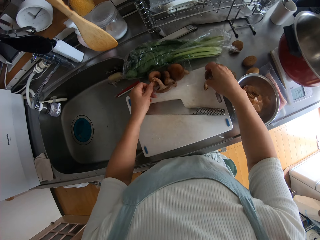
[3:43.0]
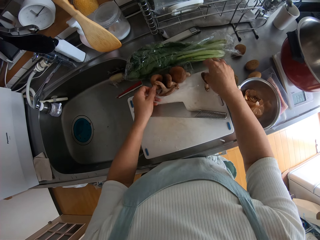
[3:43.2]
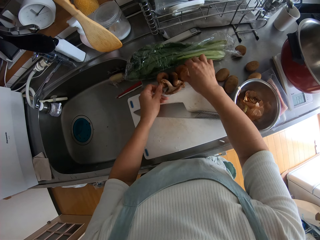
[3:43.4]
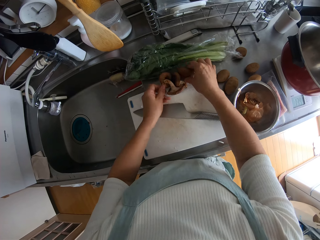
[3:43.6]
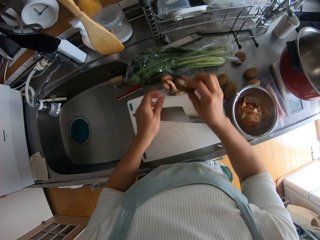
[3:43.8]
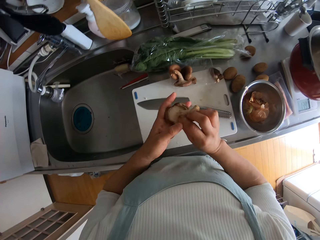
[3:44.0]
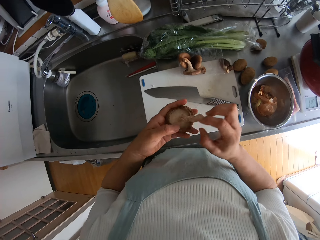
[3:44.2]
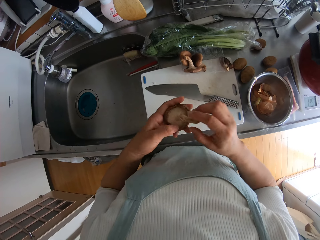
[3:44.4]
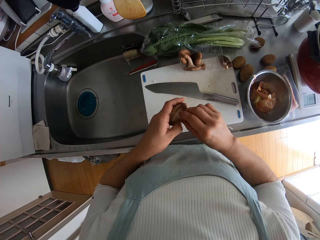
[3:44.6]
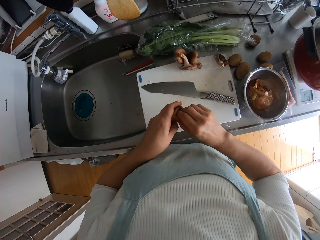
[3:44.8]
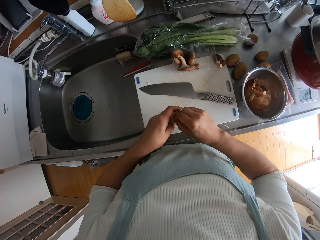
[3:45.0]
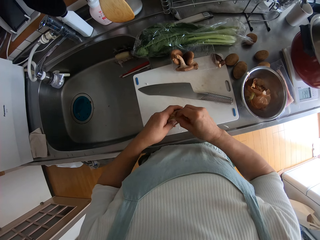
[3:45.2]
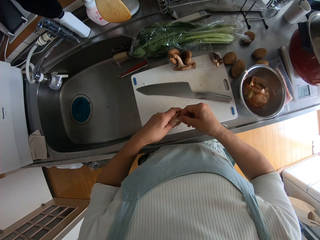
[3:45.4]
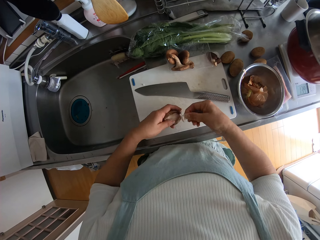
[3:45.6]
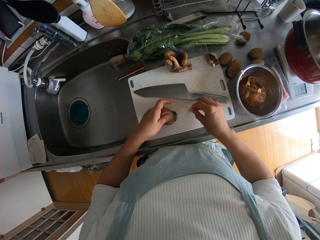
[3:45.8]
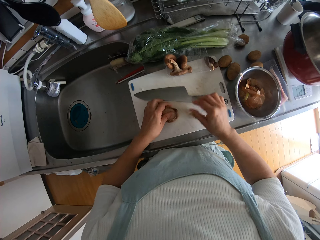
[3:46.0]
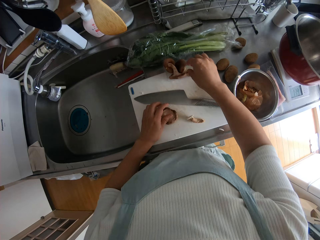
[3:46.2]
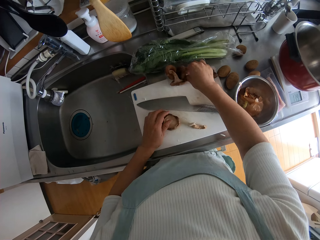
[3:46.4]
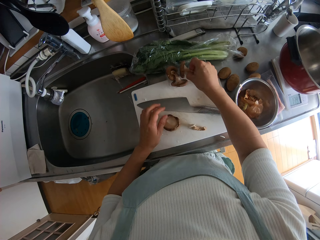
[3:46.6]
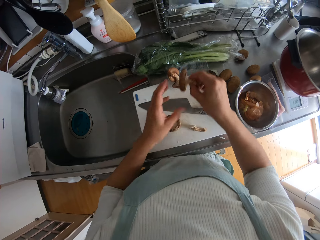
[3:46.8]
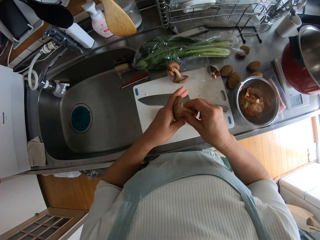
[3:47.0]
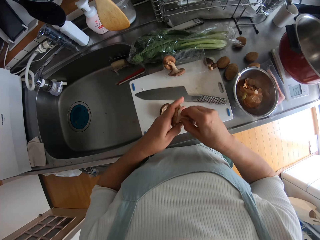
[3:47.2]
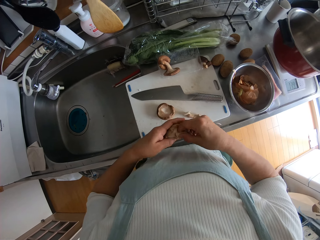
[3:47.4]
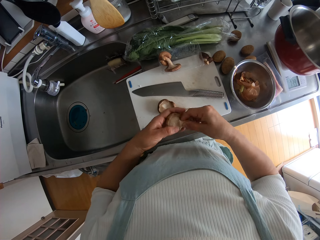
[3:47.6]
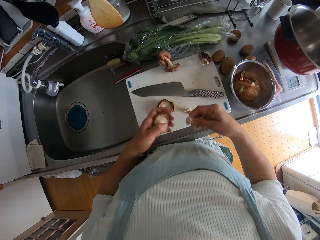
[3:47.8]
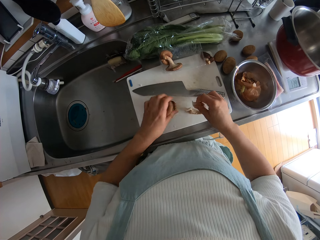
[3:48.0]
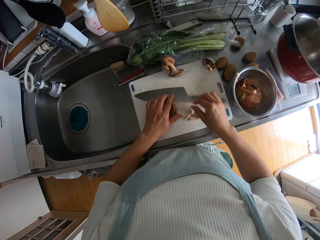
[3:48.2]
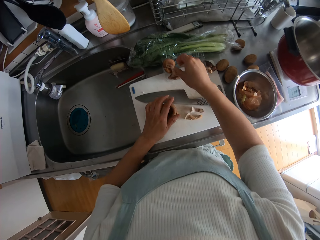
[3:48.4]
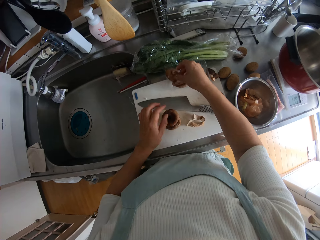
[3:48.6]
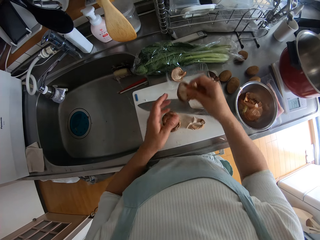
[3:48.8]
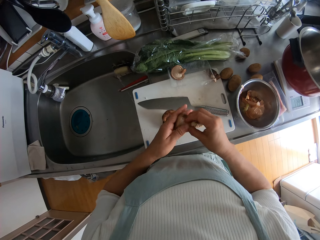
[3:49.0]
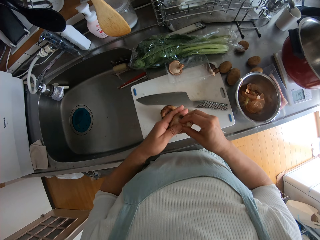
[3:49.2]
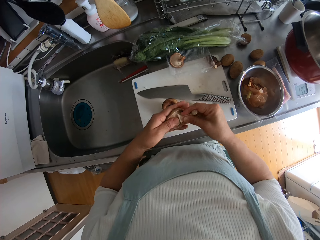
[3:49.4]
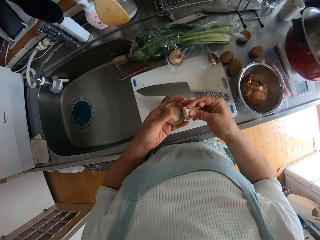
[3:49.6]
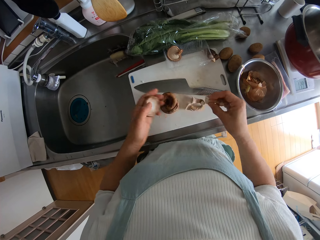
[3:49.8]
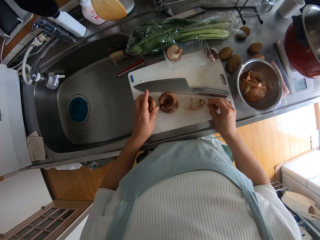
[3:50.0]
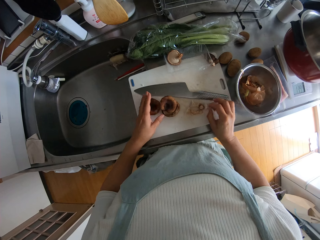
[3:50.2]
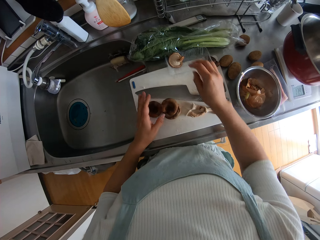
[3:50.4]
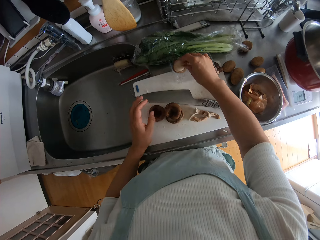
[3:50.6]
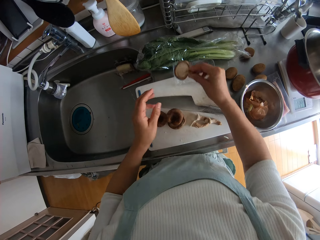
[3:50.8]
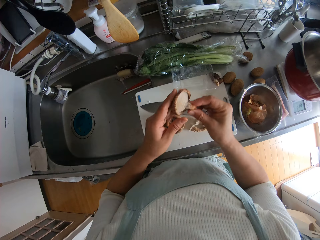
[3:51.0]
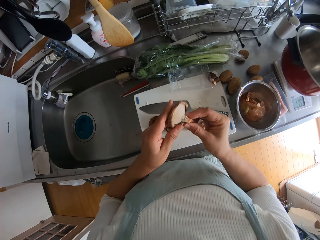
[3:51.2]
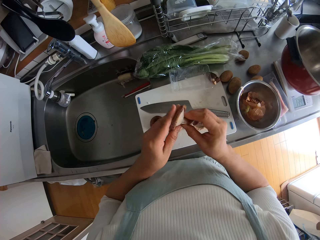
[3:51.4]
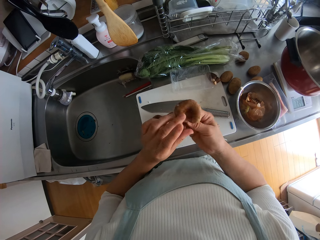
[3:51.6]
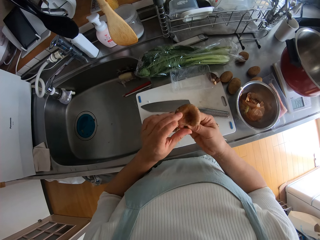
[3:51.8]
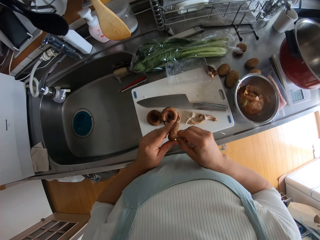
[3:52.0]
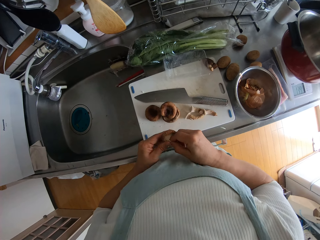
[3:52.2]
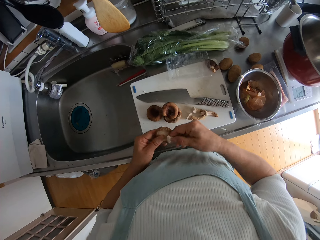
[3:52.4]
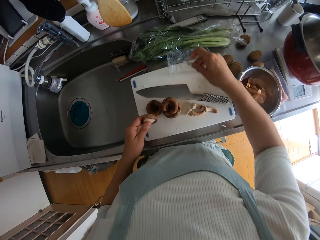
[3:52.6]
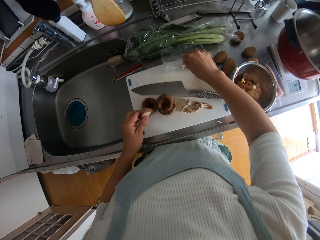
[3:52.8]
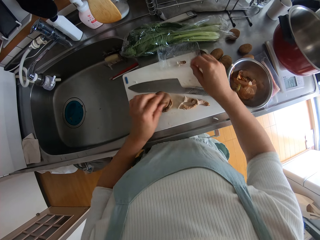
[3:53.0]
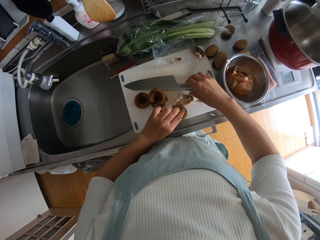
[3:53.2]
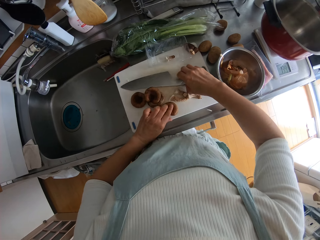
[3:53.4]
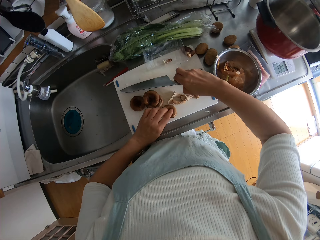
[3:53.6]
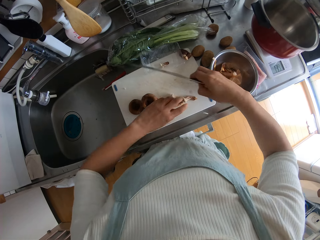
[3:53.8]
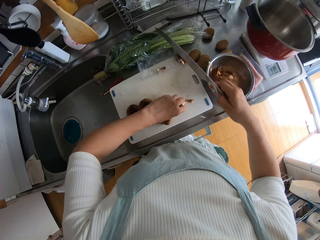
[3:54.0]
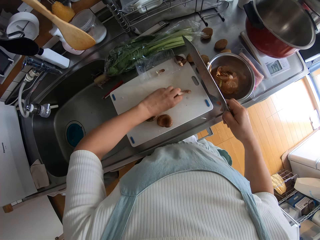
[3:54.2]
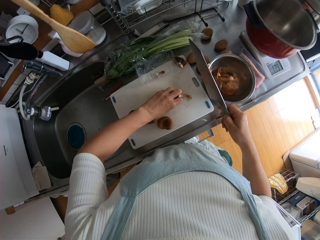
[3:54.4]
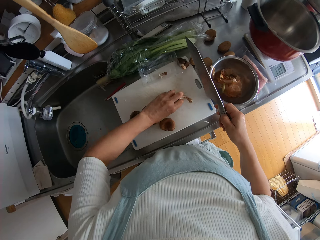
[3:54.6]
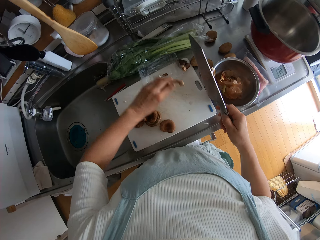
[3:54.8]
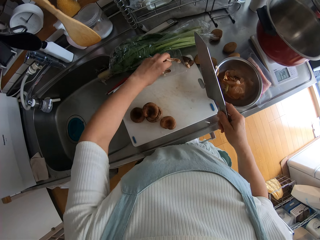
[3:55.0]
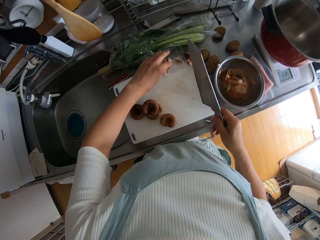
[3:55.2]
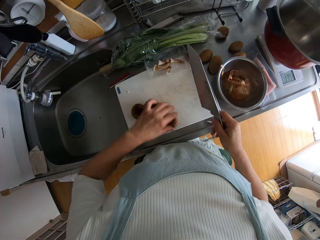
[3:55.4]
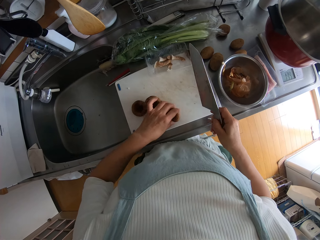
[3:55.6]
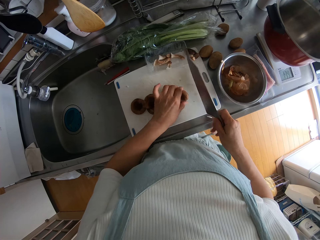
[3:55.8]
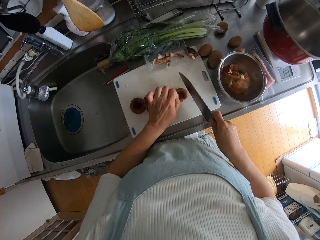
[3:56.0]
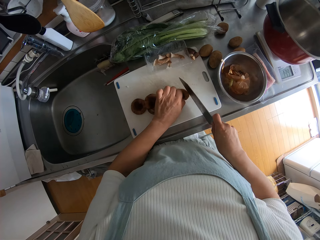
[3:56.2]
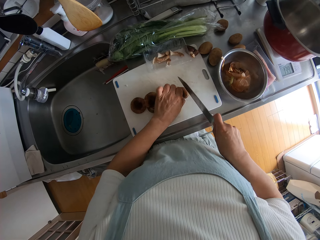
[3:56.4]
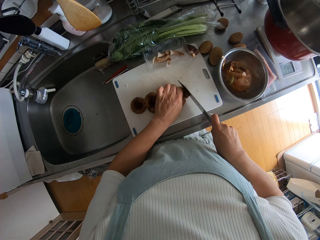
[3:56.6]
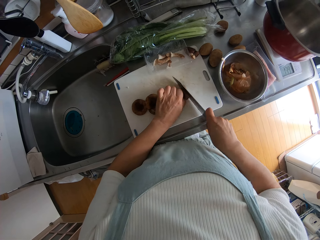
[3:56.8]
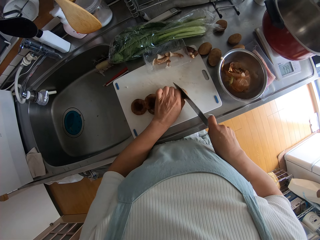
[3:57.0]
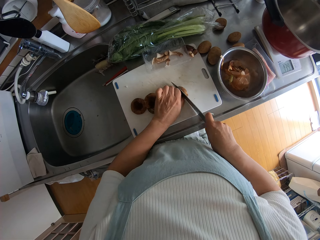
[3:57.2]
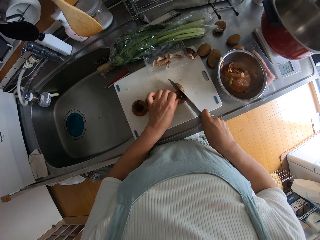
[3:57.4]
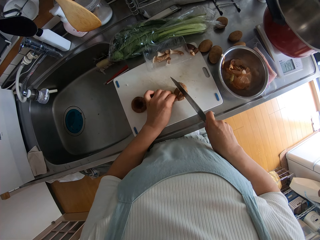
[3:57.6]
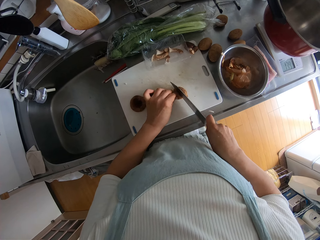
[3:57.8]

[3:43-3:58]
The camera wearer moves the pack of mushrooms on the table with her left hand. She drops the mushroom on the chopping board. She picks a mushroom from the pack. She checks the mushroom. She removes the stalk of the mushroom with her hand. She drops the mushroom and the stalk on the chopping board. She picks another mushroom from the pack. She removes the stalk of the mushroom with her hand. She drops the mushroom and the stalk on the chopping board. She picks another mushroom from the pack. She removes the stalk of the mushroom with her hand. She drops the mushroom and the stalk on the chopping board. She picks another mushroom from the pack. She removes the stalk of the mushroom with her hand. She drops the mushroom stalk in the pack on the sink countertop. She drops the mushroom on the chopping board. She picks up the knife from the chopping board. She packs the stalks of the mushroom from the chopping board. She drops the stalks of the mushroom in the pack. She cuts the mushrooms on the chopping board in small pieces with the knife.

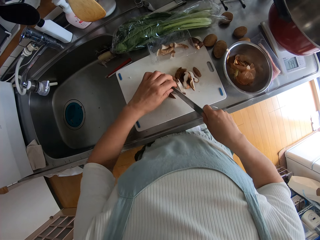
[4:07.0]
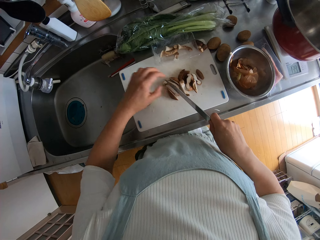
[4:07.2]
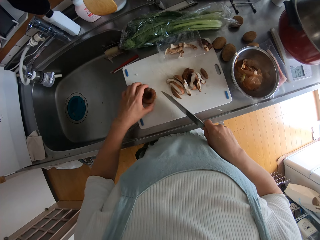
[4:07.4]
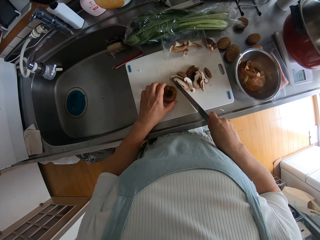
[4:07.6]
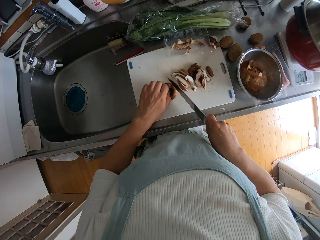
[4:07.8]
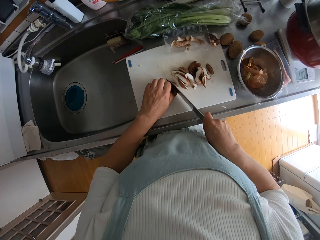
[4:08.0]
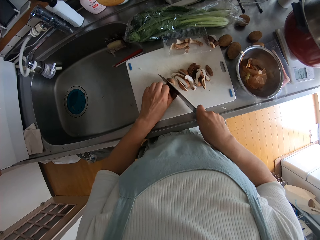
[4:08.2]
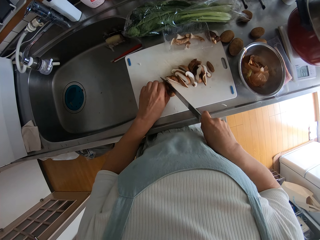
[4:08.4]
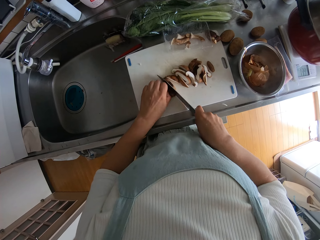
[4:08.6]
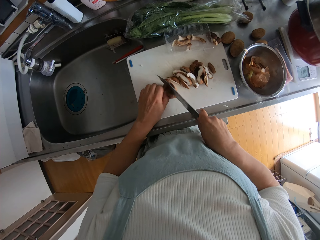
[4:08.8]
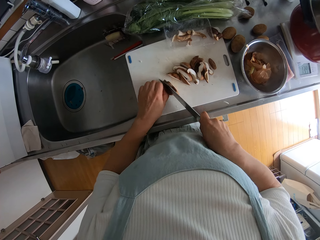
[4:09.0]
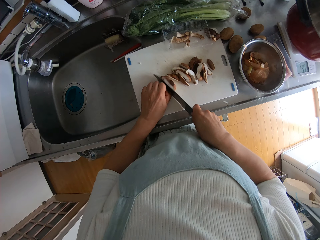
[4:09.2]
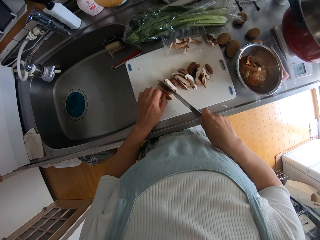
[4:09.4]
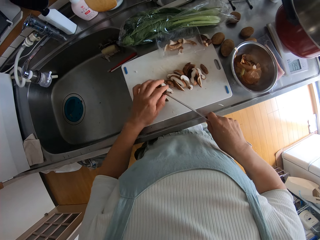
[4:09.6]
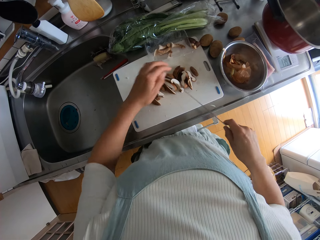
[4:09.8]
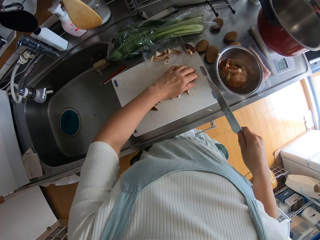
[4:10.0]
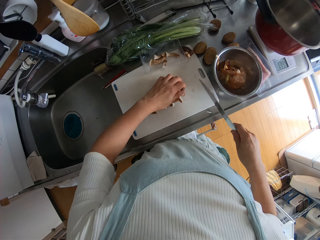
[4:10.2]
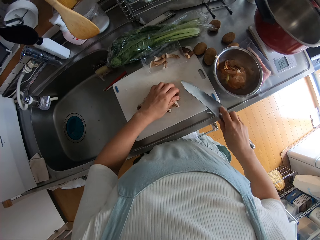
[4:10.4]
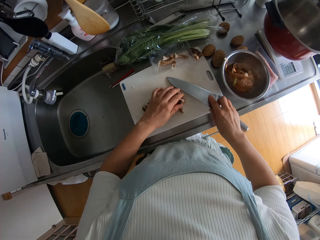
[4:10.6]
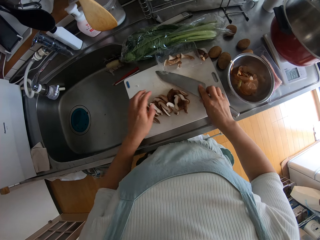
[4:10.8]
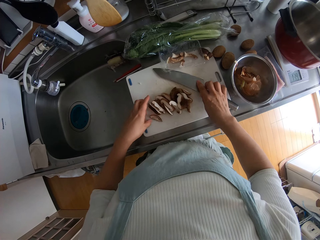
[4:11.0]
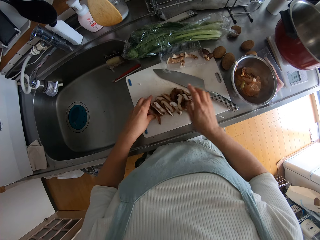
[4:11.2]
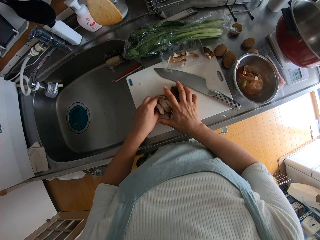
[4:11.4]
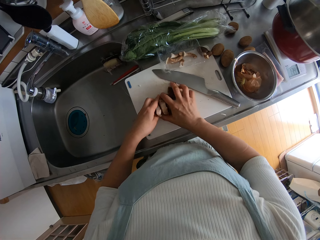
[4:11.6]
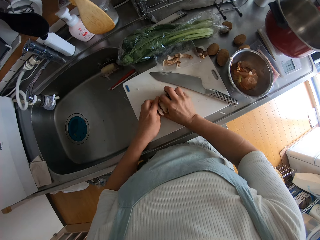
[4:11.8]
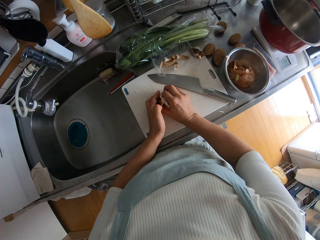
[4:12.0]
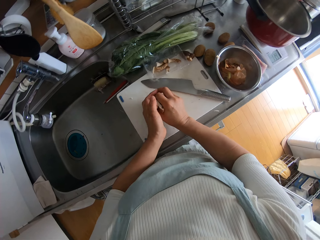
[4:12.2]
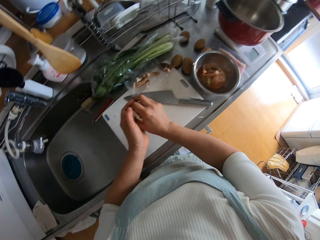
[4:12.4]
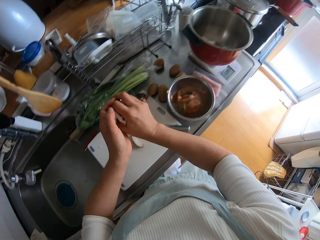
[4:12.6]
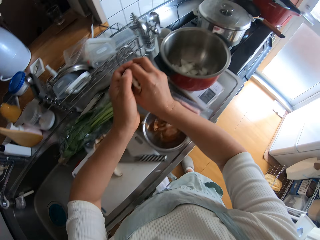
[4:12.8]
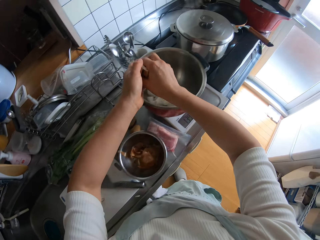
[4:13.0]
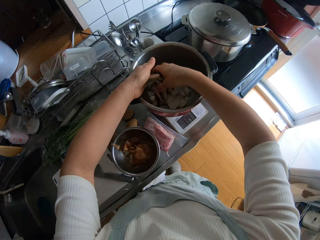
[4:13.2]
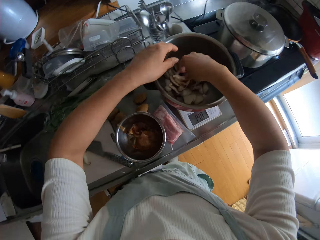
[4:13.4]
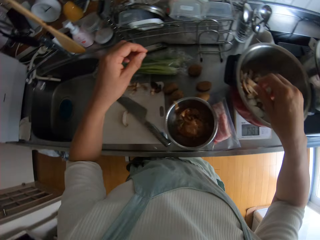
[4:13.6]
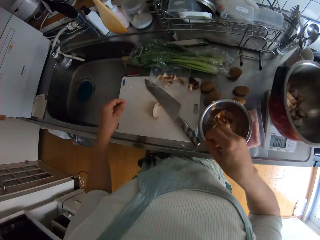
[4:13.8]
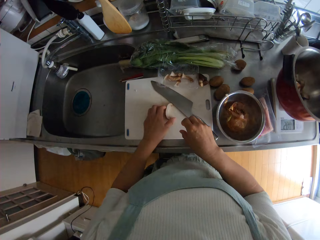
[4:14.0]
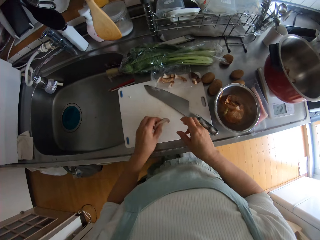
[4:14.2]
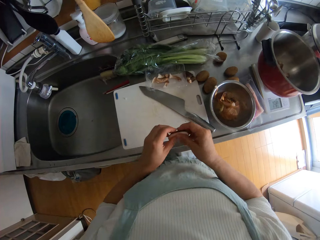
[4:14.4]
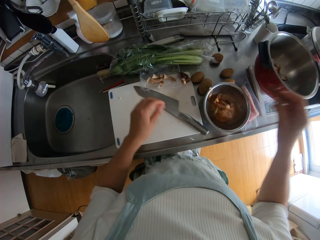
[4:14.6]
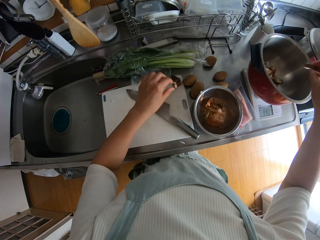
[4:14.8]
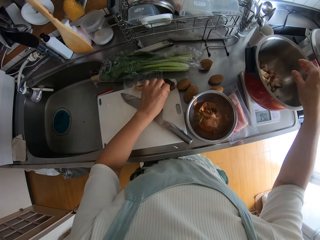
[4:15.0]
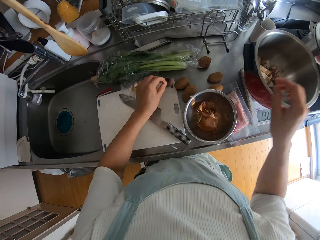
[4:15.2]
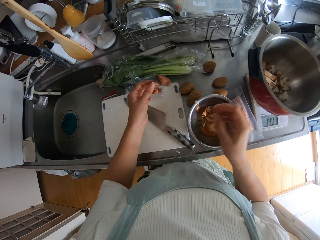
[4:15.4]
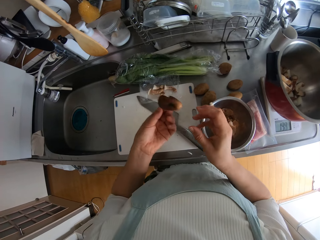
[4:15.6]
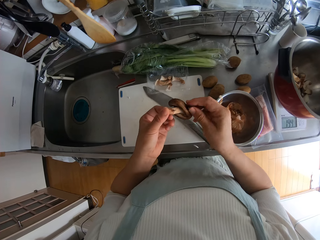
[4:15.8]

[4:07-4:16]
The camera wearer drops the knife on the chopping board. They pack the cut pieces of mushroom from the chopping board. They drop the mushrooms in the pressure cooker pan on the scale. They pick the piece of mushroom from the chopping board. They drop the piece of mushroom in the pressure cooker pan on the scale. They pick the mushroom on the chopping board.
